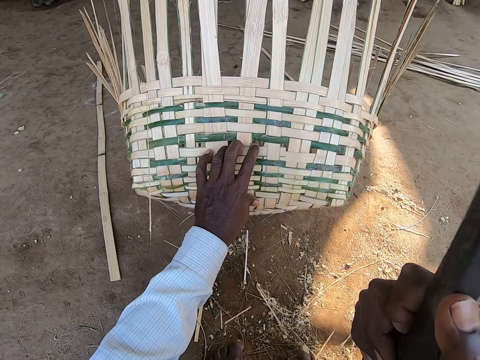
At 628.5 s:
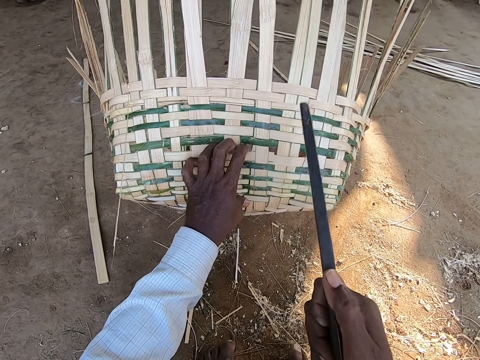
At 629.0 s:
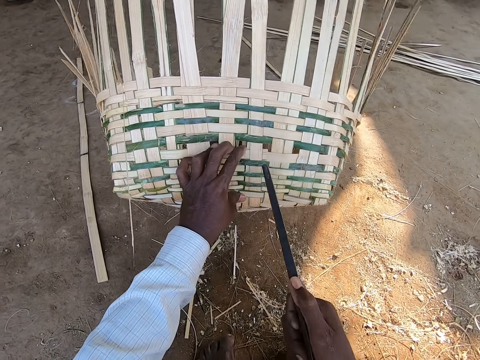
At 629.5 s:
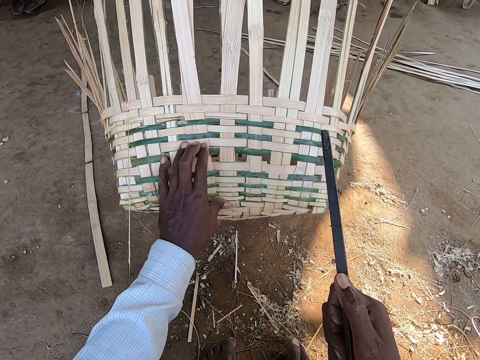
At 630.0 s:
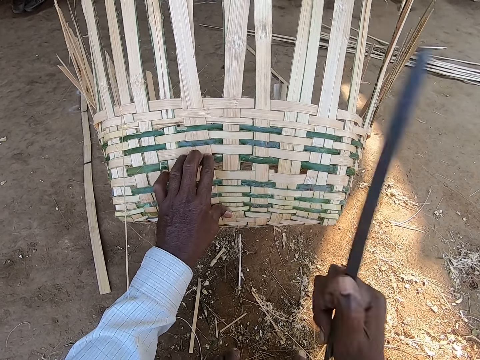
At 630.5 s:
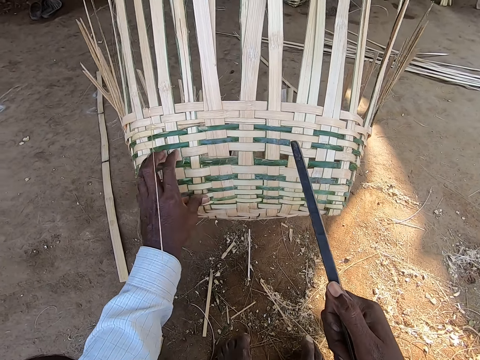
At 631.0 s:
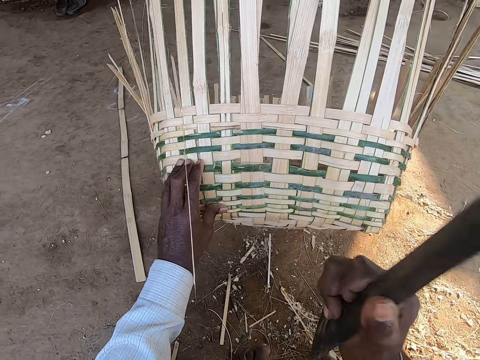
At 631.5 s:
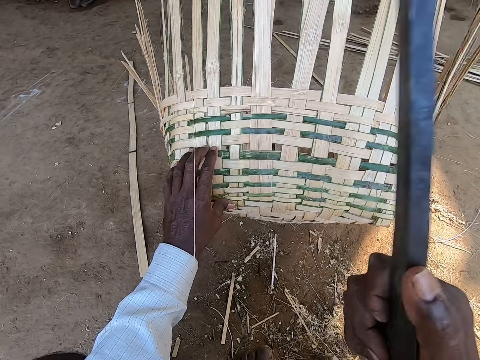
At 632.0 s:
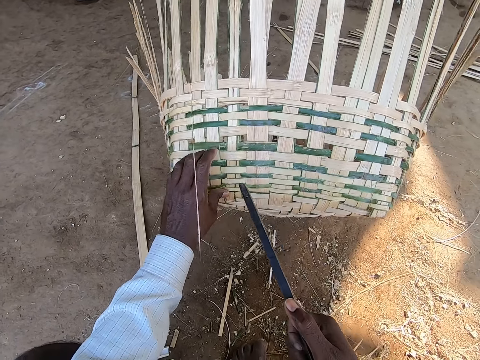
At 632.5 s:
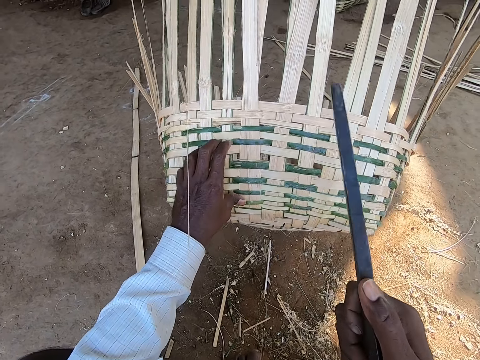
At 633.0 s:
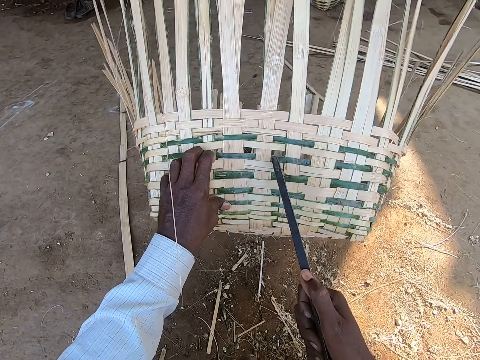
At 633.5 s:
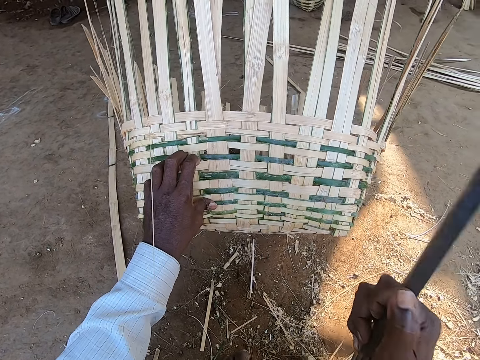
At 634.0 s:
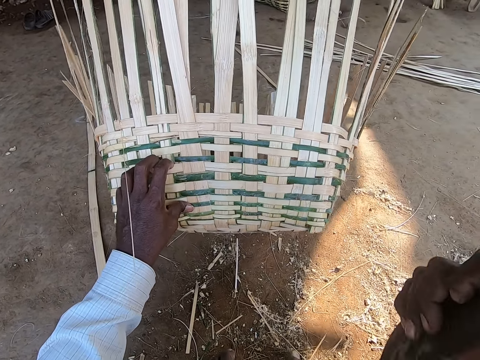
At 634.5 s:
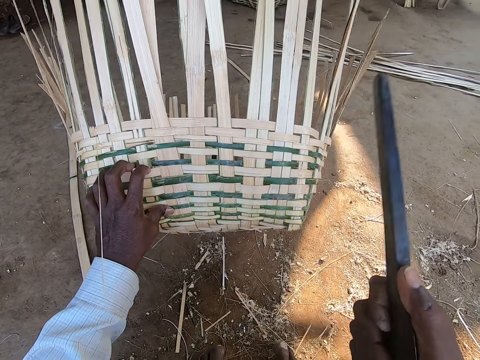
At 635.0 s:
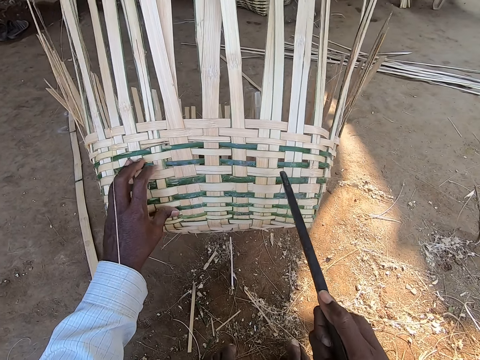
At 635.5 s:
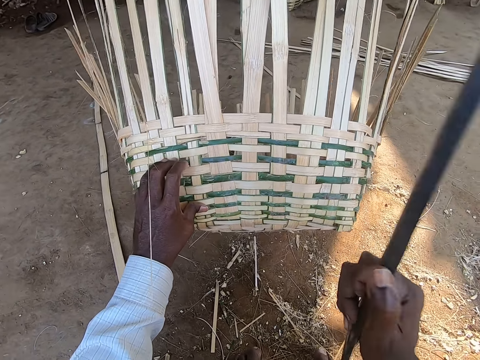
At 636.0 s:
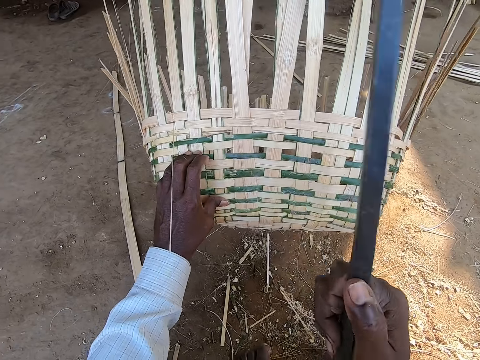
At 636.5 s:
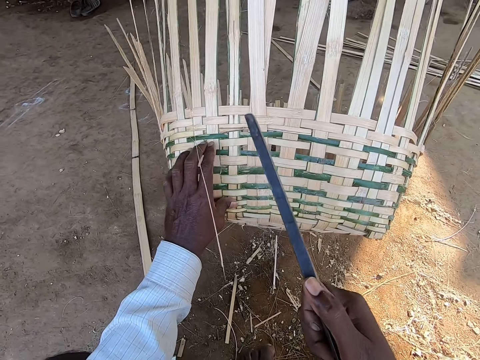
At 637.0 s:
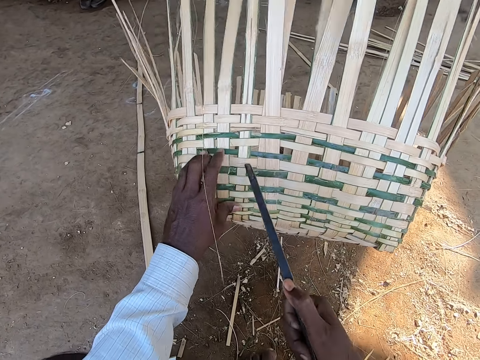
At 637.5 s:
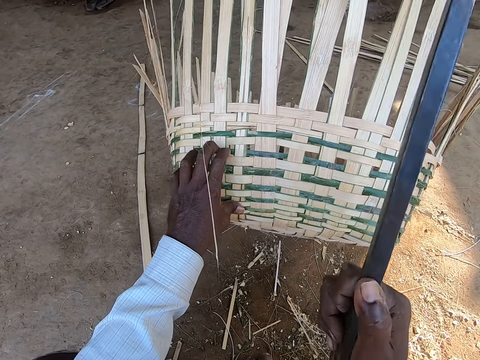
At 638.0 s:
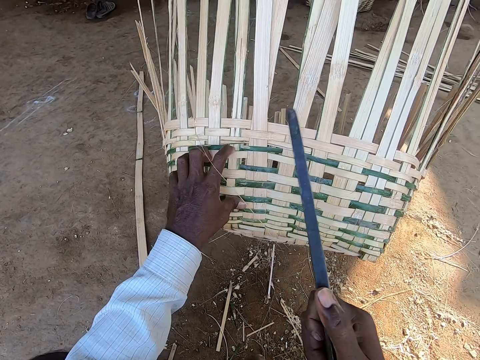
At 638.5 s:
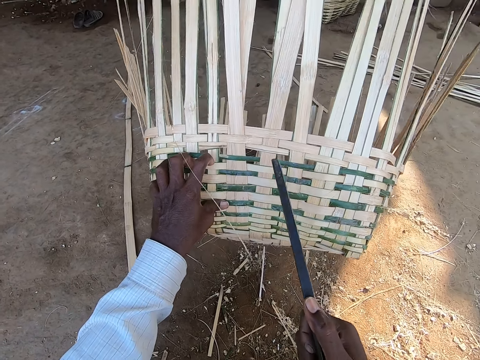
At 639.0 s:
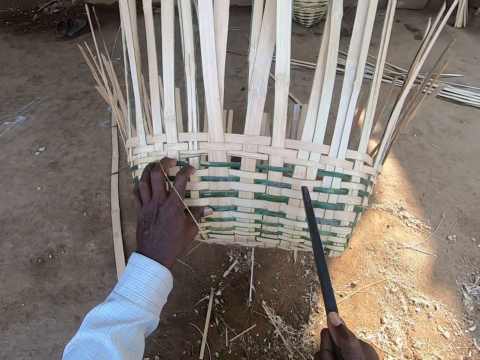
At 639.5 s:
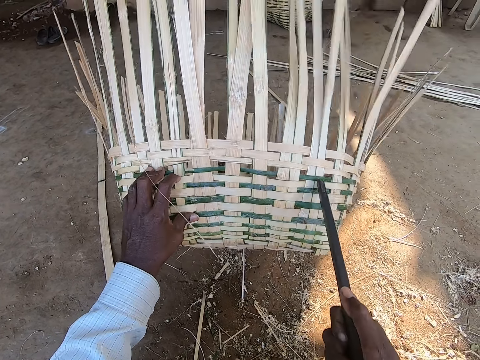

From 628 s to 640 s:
The camera wearer moves a hand along the basket. They hit the basket. They move a hand along the basket. They hit the basket. They move a hand along the basket. They hit the basket. They hold the basket. They hit the basket. They hold the basket. They hit the basket.

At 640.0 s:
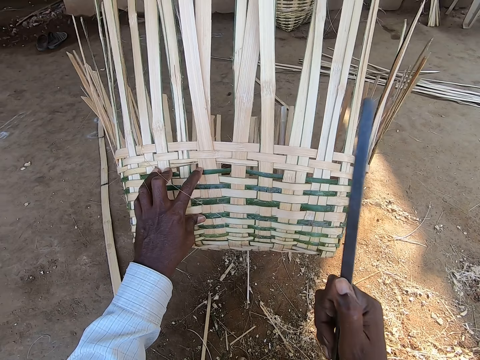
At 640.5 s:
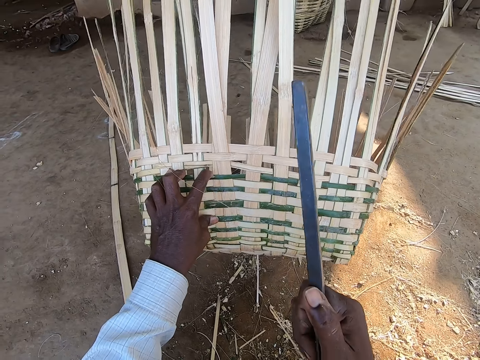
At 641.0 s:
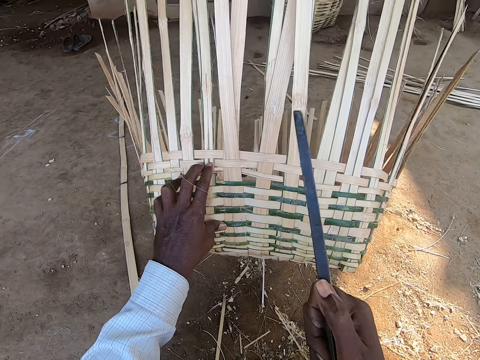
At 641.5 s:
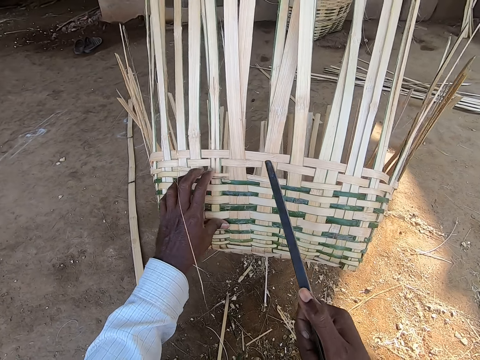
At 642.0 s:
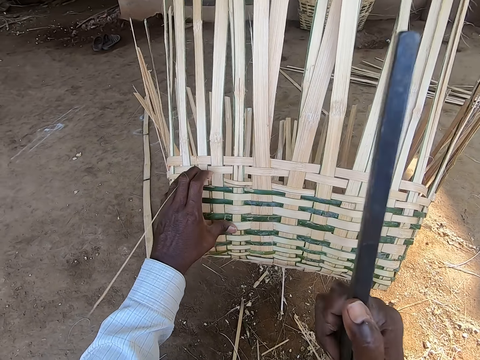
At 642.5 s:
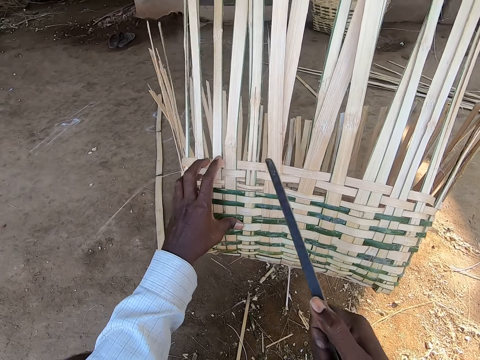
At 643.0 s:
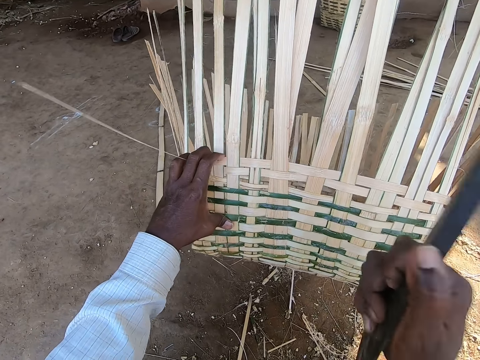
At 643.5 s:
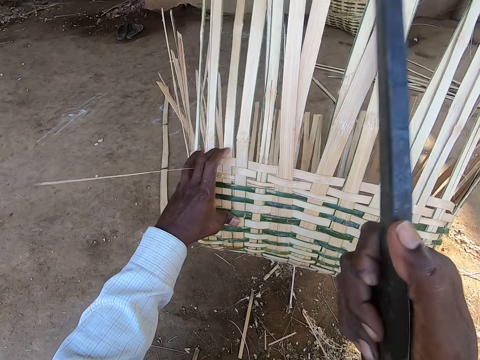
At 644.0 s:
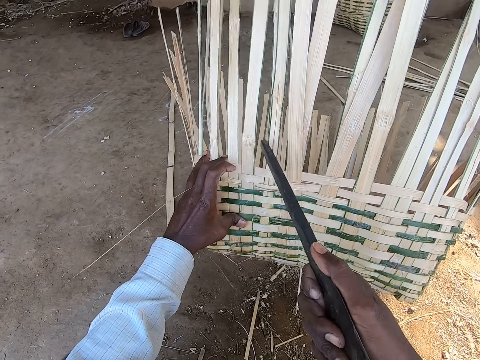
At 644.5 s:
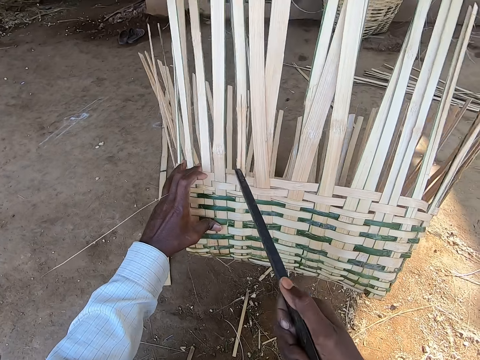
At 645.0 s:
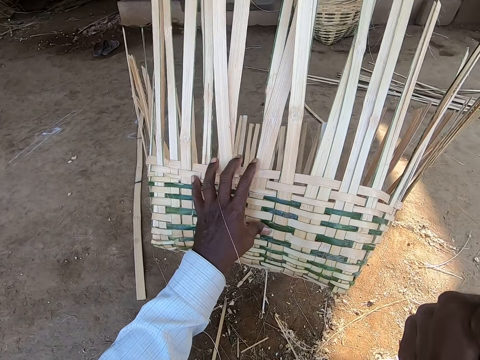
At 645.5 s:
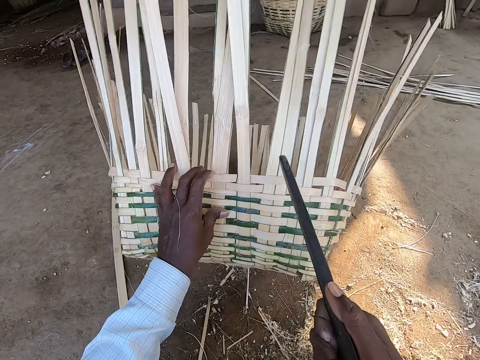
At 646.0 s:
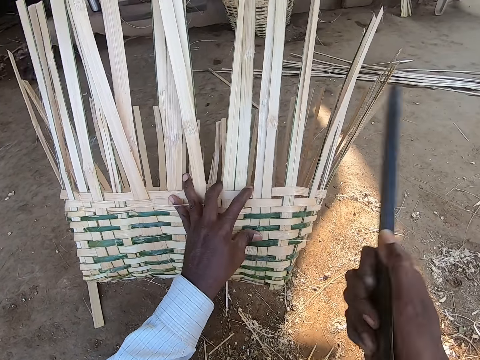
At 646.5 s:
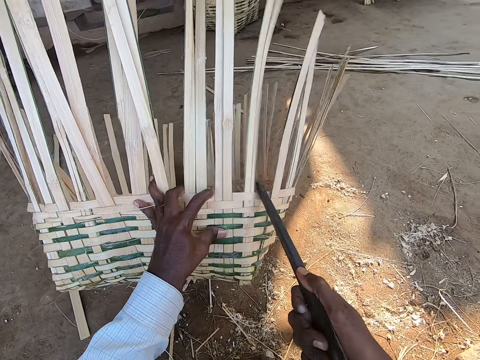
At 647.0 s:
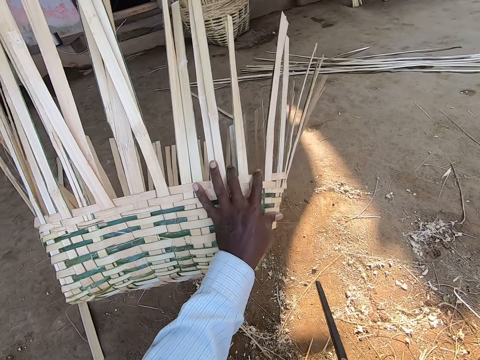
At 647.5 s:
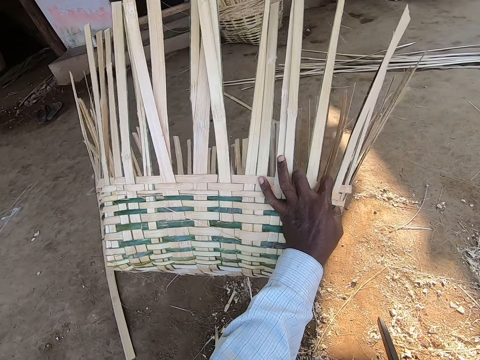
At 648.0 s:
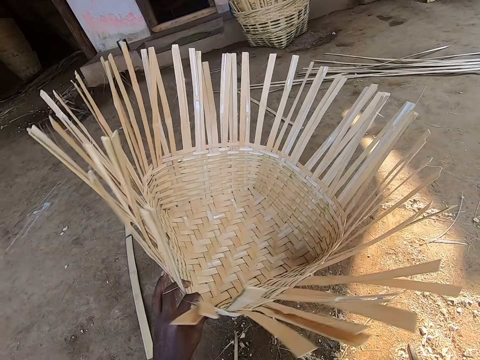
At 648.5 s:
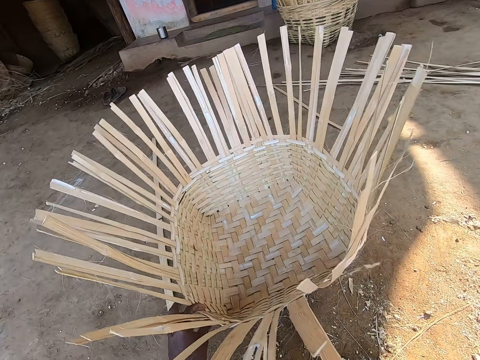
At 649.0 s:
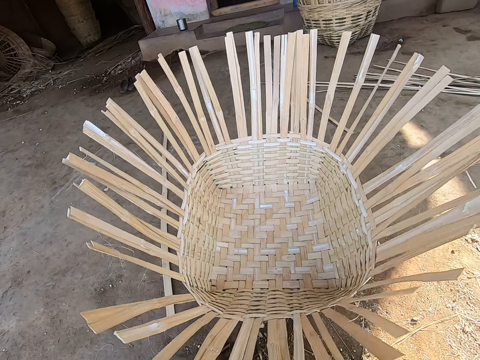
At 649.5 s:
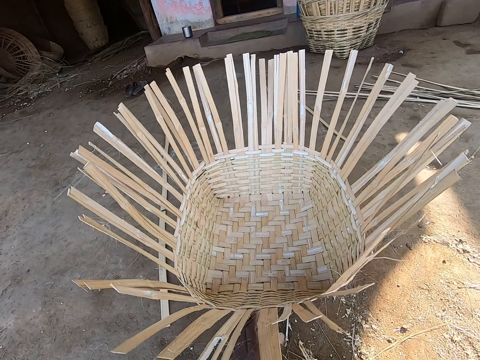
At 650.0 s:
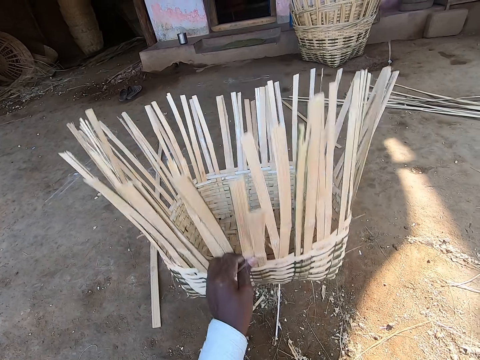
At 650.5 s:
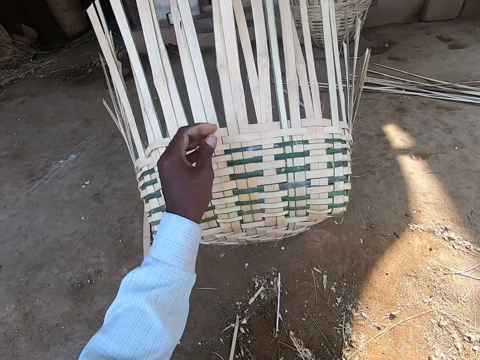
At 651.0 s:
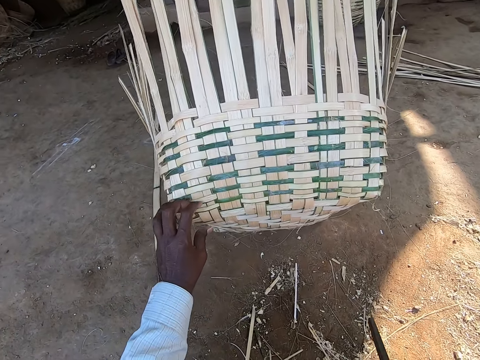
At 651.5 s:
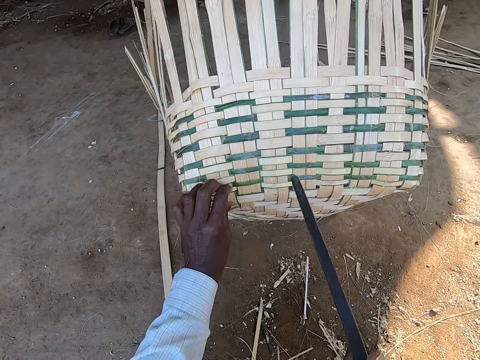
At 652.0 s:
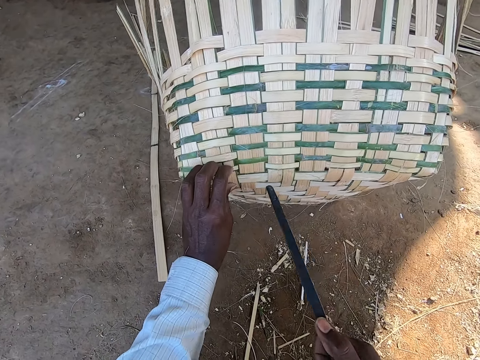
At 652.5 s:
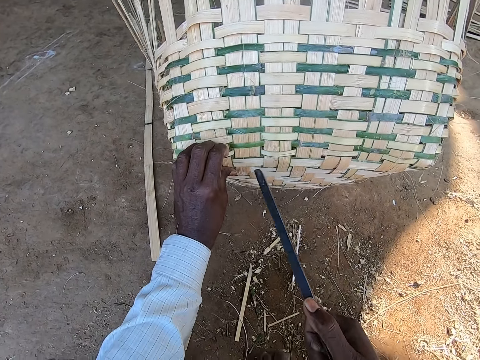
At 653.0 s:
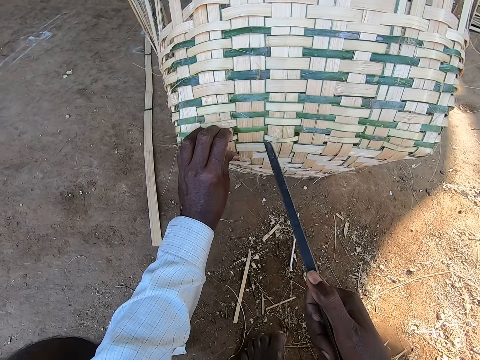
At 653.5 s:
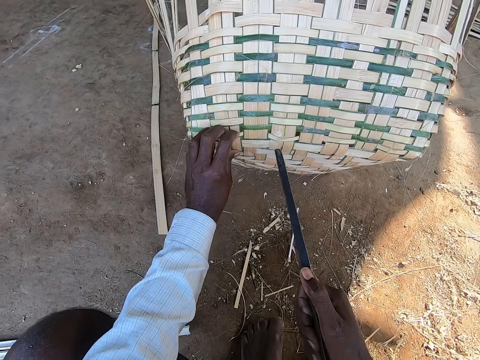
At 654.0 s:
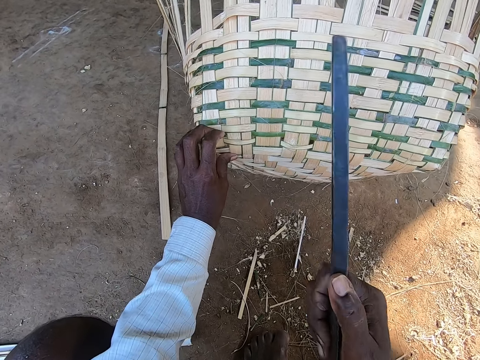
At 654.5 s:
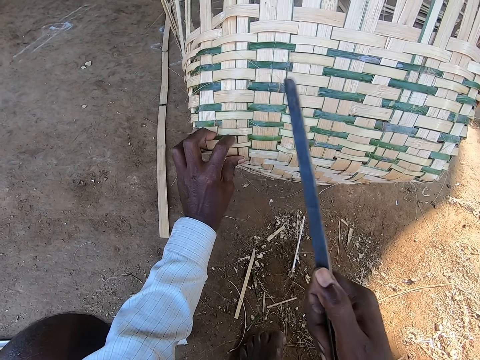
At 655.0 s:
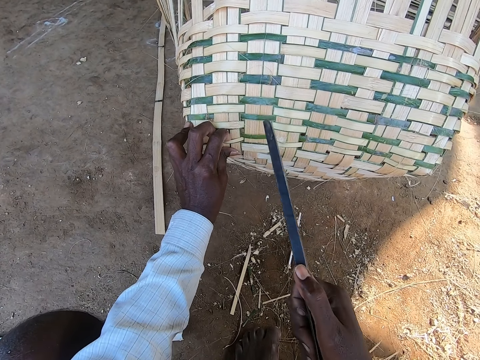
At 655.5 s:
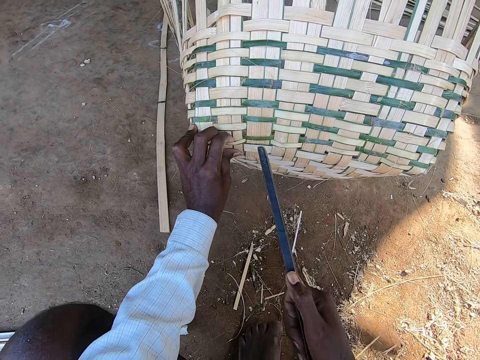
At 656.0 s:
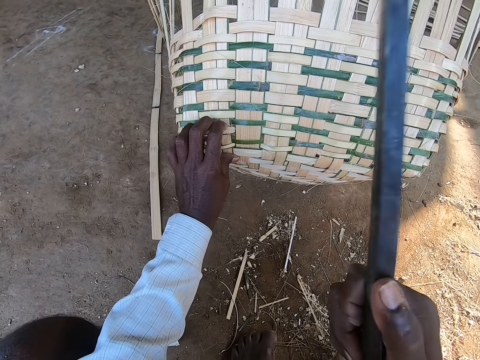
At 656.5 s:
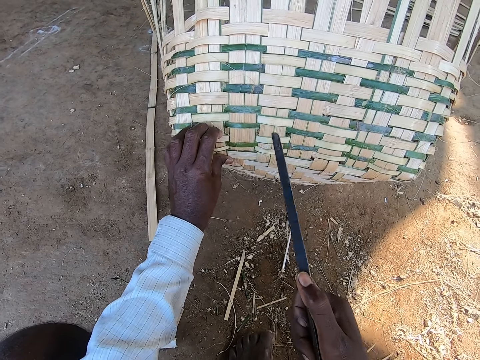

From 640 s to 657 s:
The camera wearer moves the reed. He hits the basket. He holds the basket. He hits the basket. He holds the basket. He hits the basket. He moves his hand along the basket. He hits the basket. He moves his hand along the basket. He hits the basket. He holds the basket. He turns the half-made basket with the bamboo strips on the ground with his left hand. He holds the basket. He turns the basket. He holds the basket. He beats the half-made basket with the bamboo strips in his left hand with the metal rod in his right hand. He holds the basket. He hits the basket. He holds the basket. He hits the basket. He holds the basket. He hits the basket.
